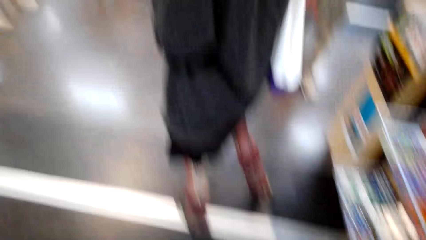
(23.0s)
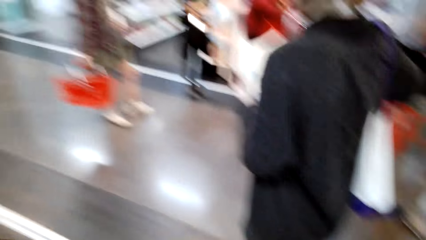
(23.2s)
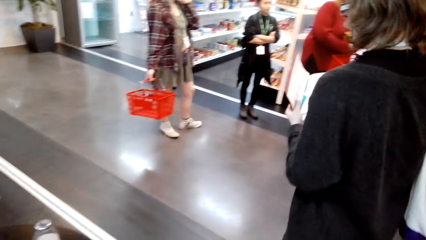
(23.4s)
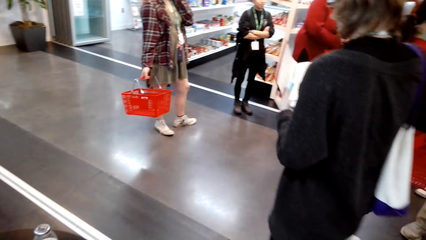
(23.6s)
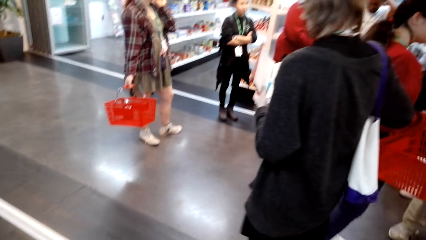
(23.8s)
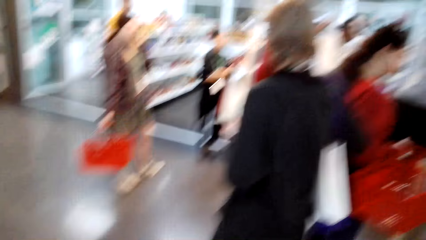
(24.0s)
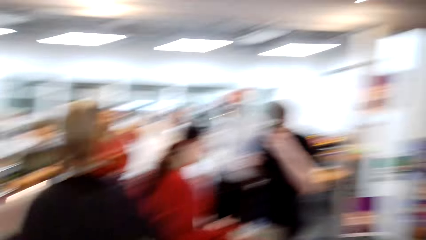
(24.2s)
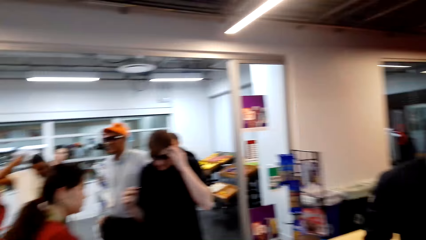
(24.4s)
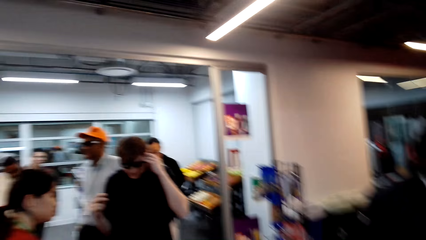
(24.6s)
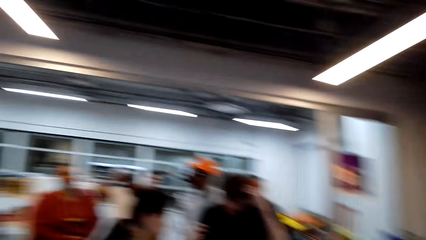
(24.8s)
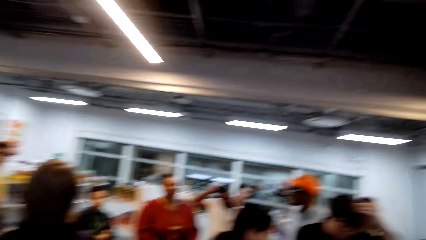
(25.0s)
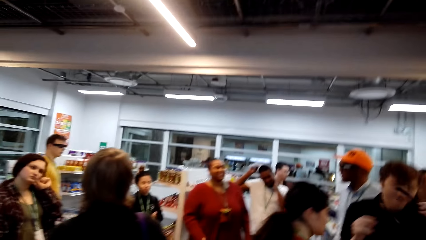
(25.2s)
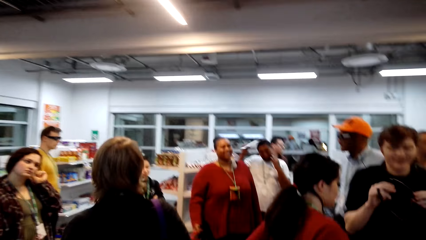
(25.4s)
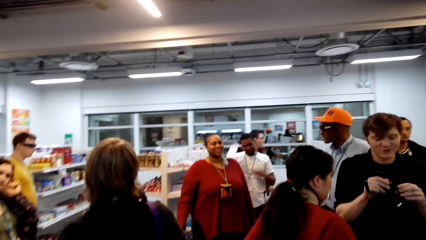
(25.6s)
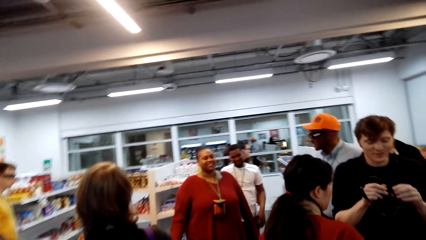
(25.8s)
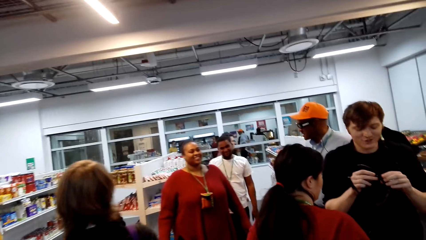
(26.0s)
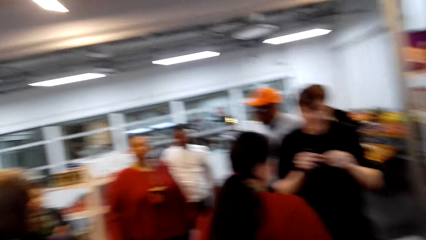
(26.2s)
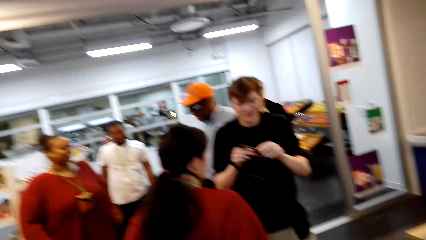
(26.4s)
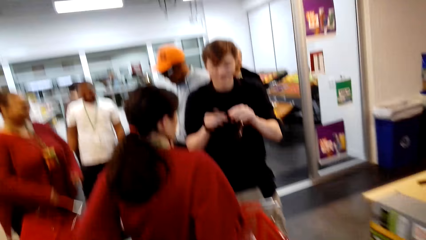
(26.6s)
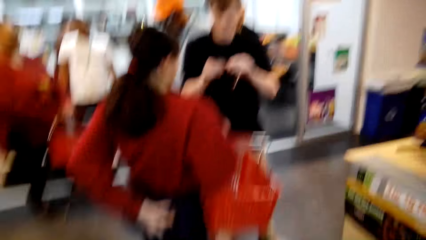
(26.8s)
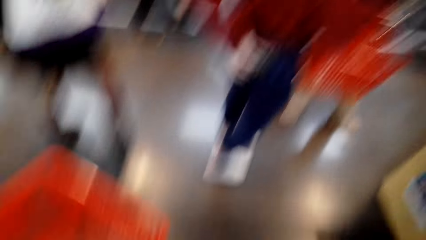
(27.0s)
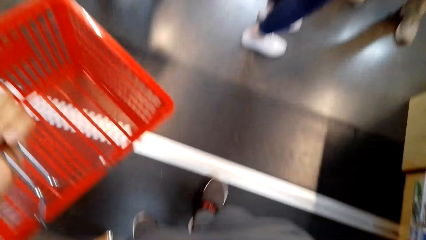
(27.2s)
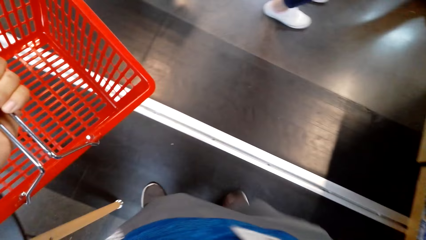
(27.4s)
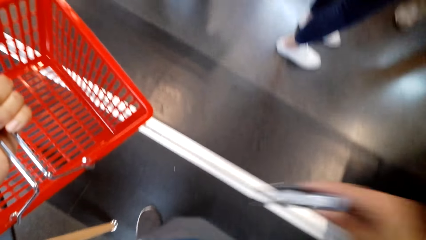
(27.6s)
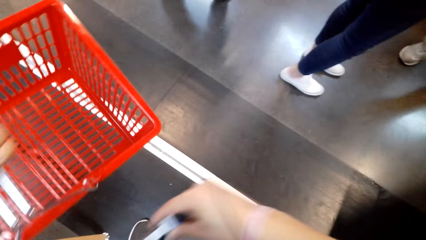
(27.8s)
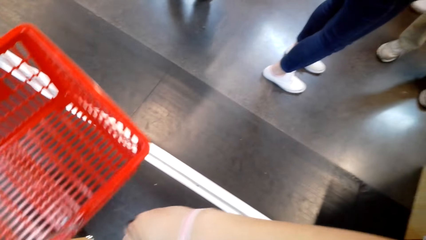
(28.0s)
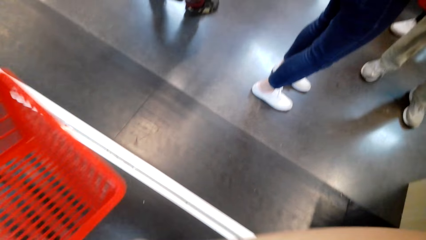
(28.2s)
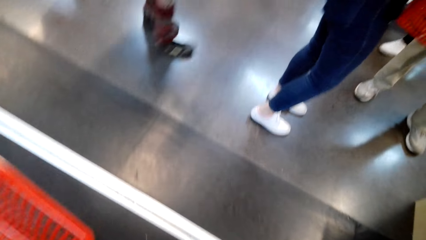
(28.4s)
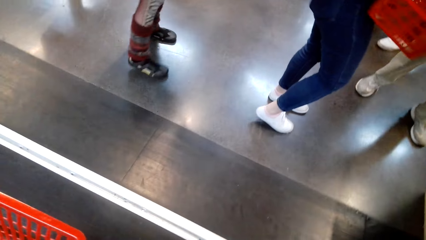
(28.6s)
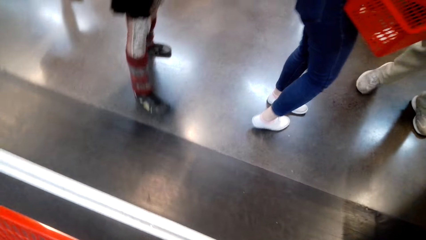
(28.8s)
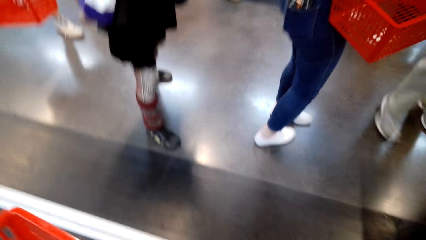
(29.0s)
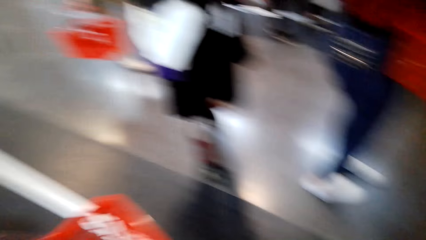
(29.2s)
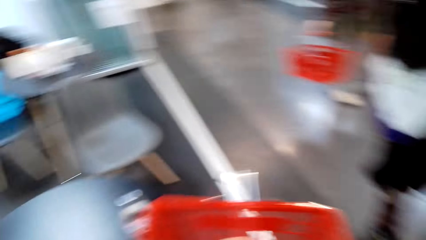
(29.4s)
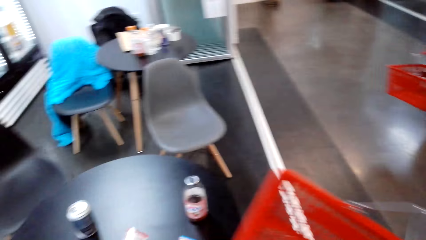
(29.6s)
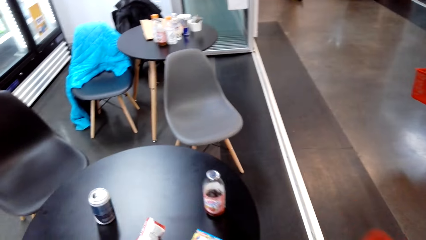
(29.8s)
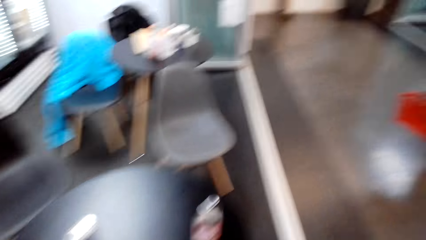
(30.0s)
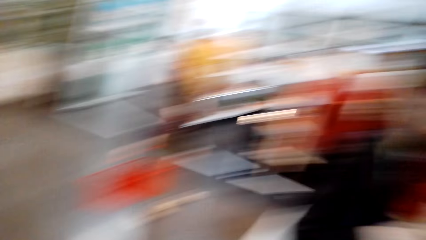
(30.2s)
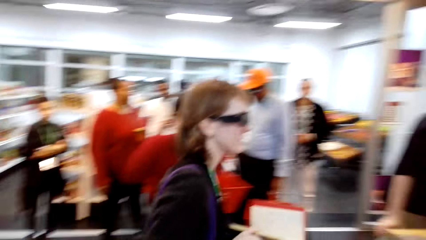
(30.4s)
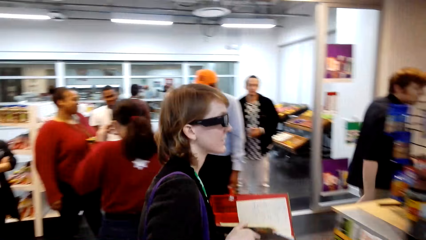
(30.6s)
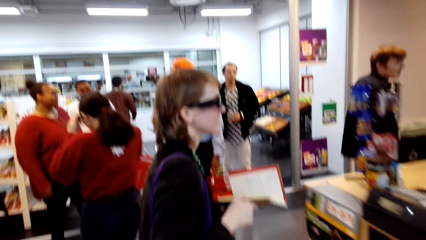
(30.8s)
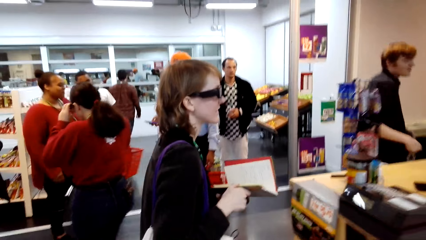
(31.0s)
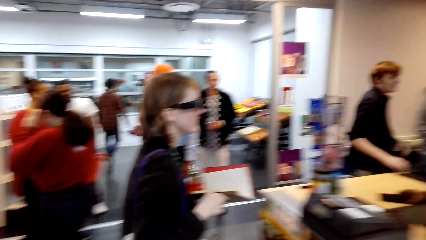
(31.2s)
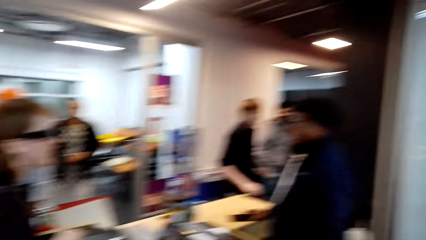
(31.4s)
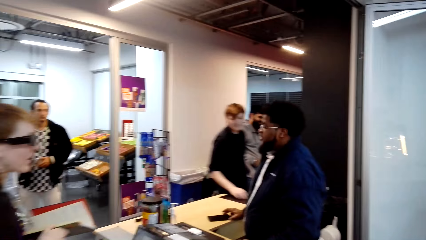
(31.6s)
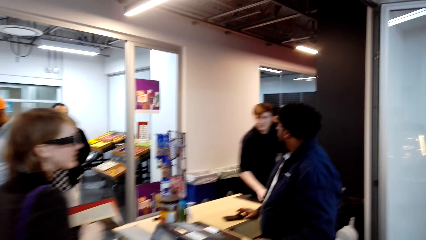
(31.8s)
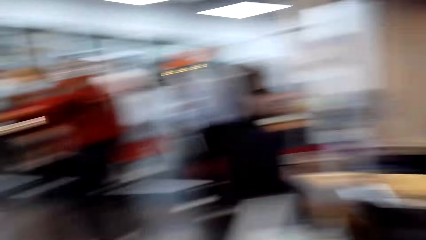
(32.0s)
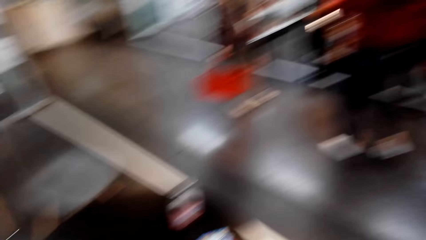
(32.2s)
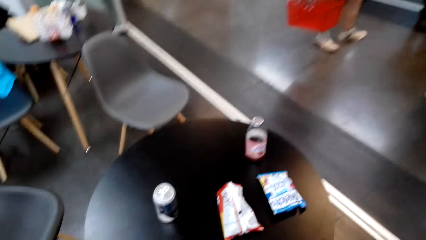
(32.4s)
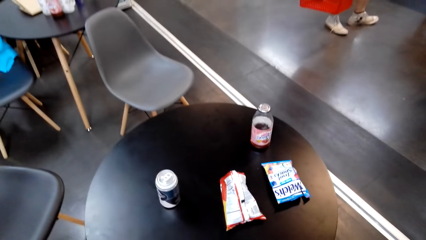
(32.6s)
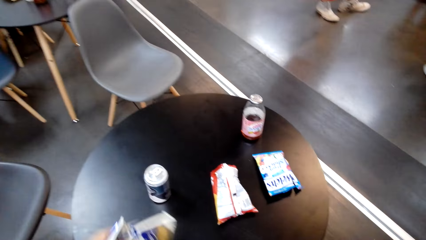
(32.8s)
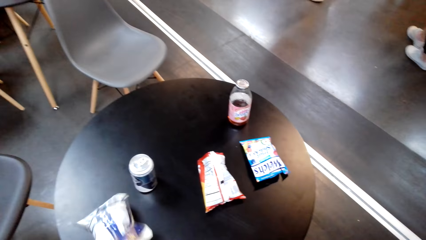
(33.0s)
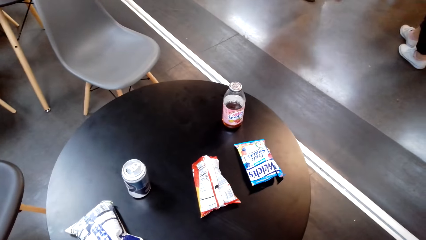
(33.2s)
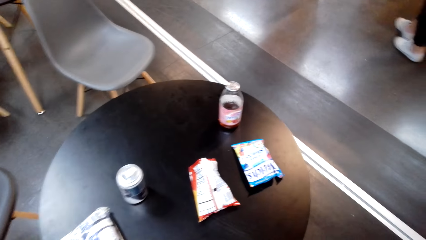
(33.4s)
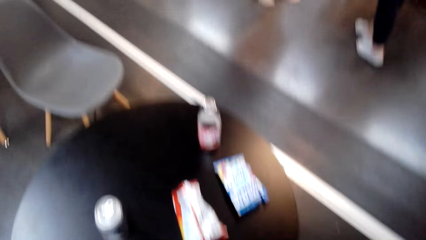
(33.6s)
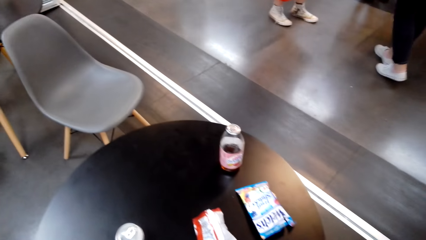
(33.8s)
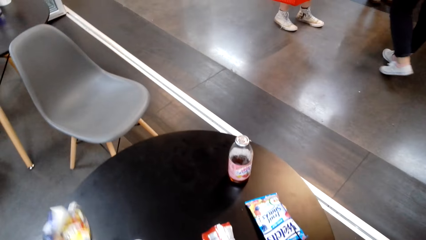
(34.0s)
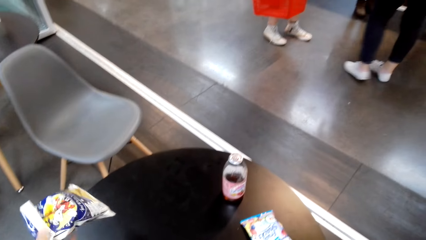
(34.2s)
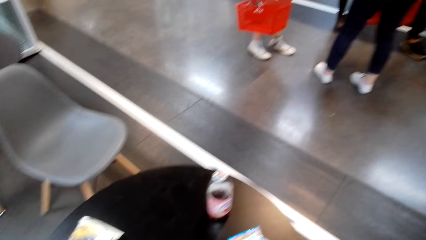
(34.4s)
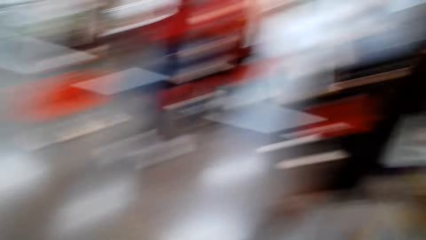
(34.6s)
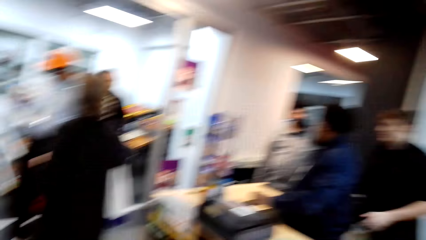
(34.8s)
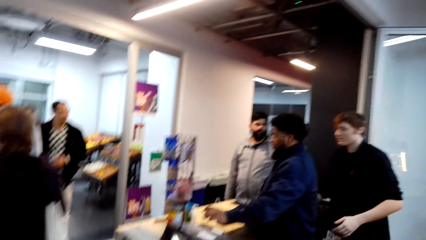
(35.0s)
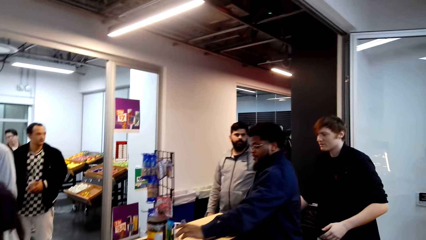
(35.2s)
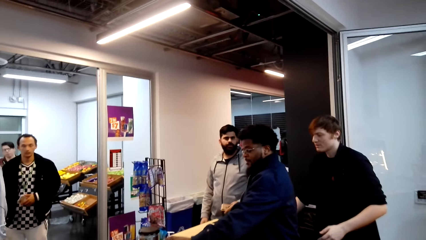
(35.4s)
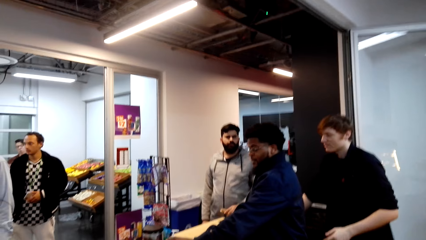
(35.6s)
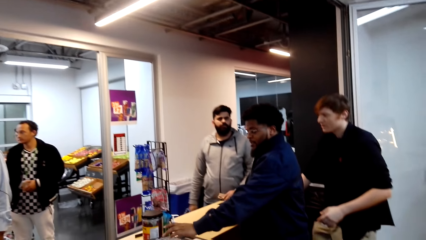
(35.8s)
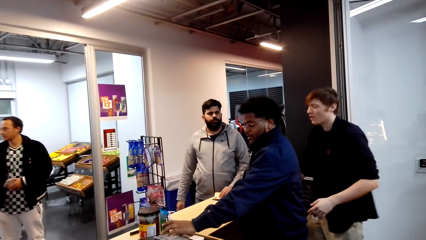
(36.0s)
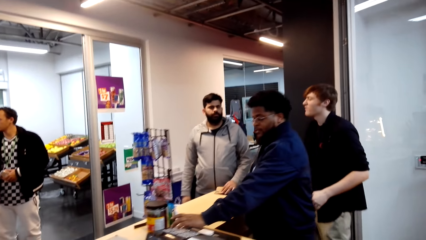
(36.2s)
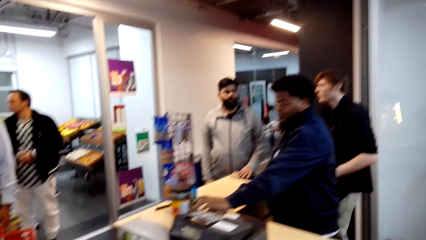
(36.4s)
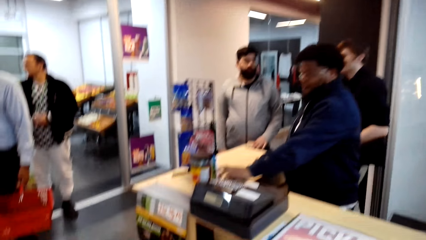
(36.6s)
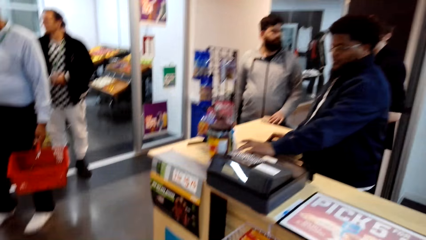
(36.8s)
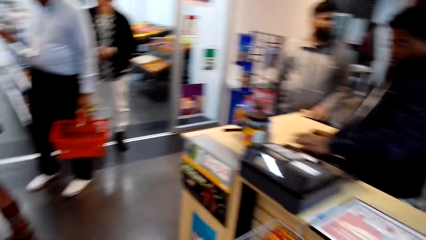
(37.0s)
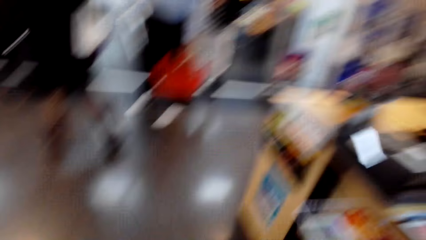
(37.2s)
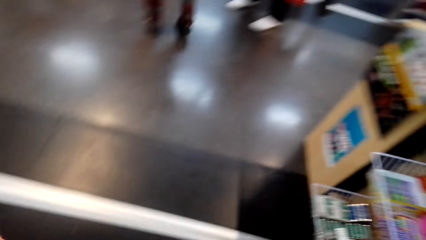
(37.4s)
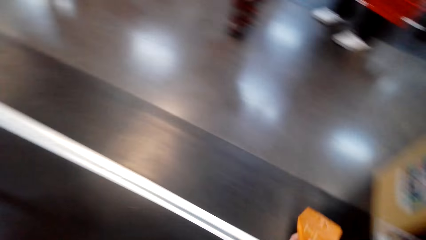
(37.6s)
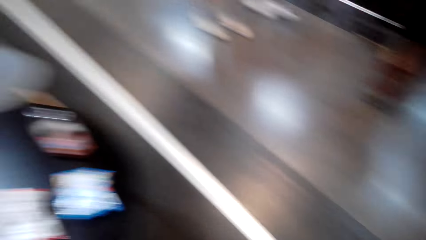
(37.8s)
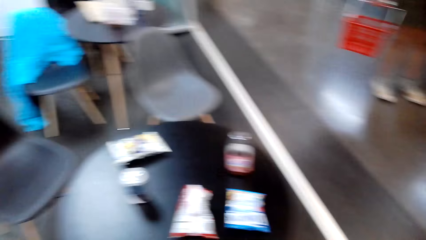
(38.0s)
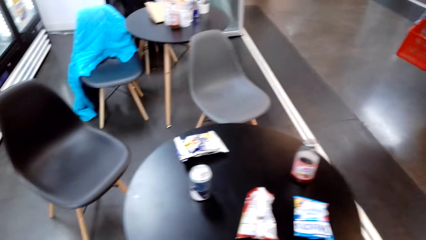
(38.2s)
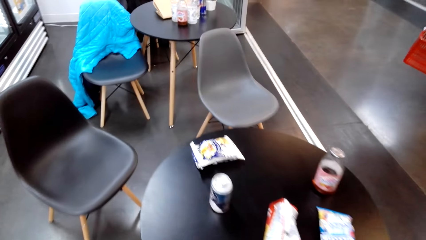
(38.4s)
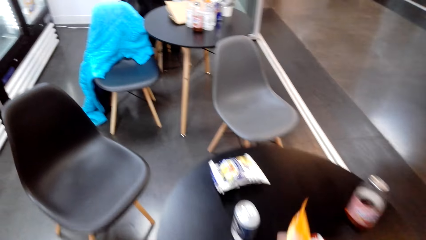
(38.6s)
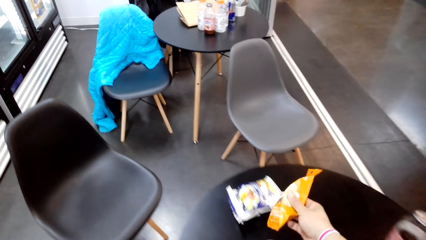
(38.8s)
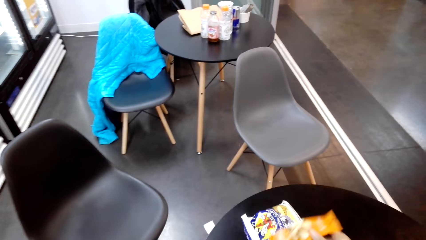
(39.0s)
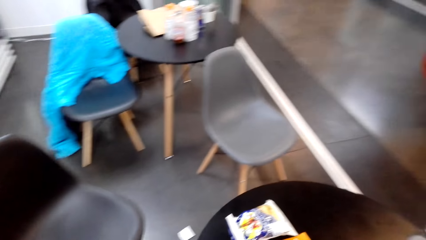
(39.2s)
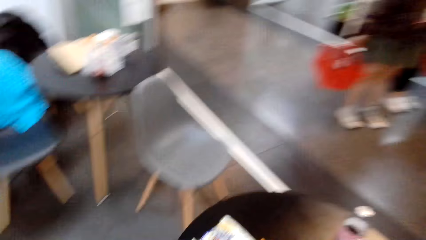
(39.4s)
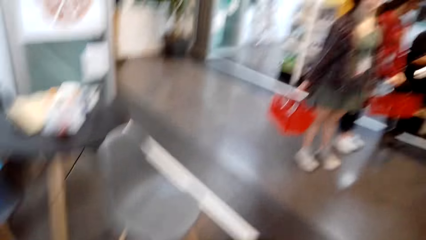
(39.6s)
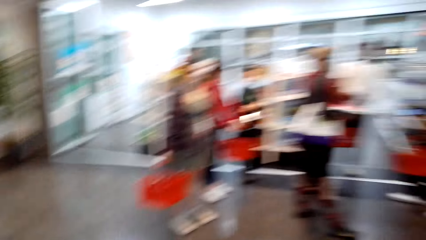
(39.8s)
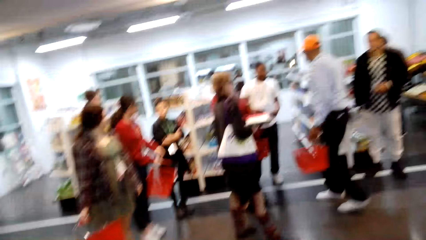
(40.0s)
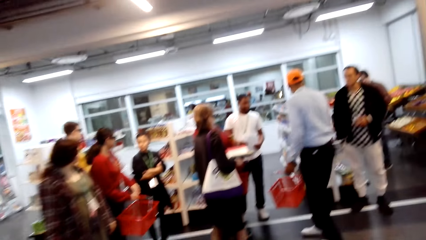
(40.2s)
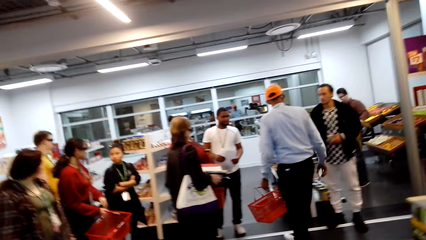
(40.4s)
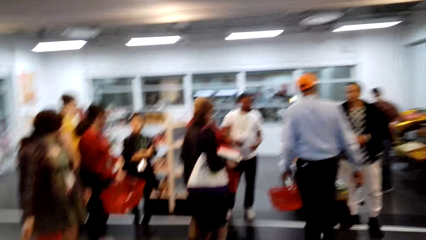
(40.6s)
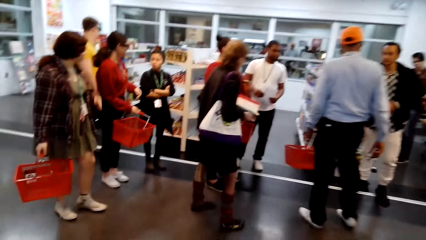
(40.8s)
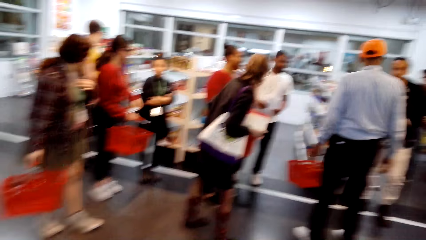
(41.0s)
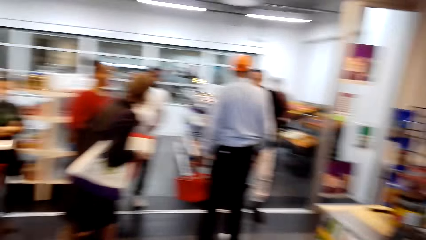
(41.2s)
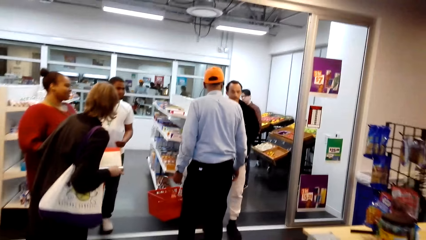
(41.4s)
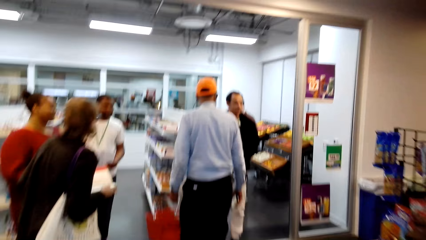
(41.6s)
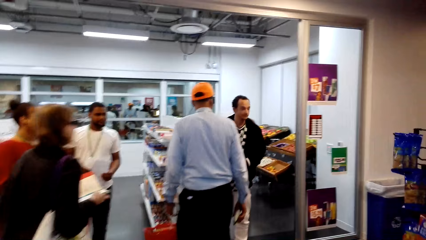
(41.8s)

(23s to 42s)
The camera wearer picks a shopping basket. A woman looks around. The camera wearer looks around. A man stands at the counter. The woman moves around. The camera wearer walks around, moves their hand, looks around and puts something in a pocket. The woman looks around. Another man walks around. The first man stands at the counter. The camera wearer puts a packet of something on the table and looks around. They put a packet of something on the table and look around. The first man moves his hand. The other man stands close to the first man. The first man operates a cash register machine. The other man moves around. The camera wearer walks around, puts a packet of something on the table and looks around. The woman looks around. The camera wearer turns around and walks around.
